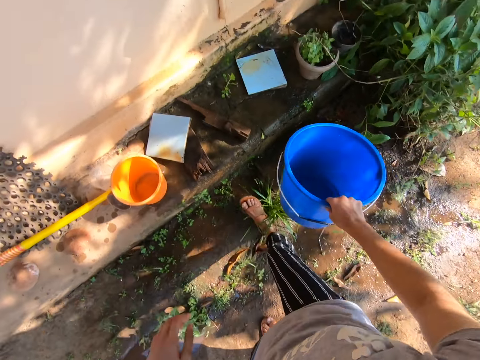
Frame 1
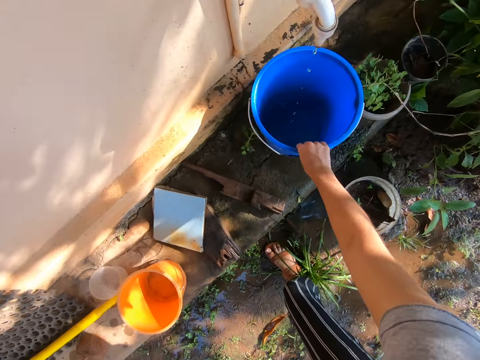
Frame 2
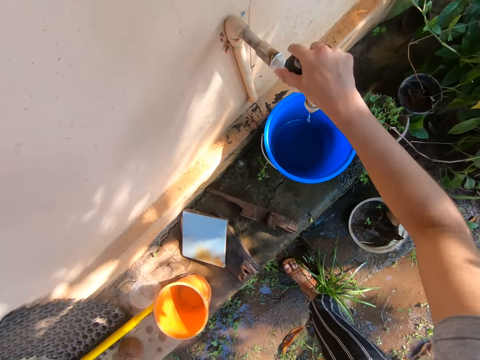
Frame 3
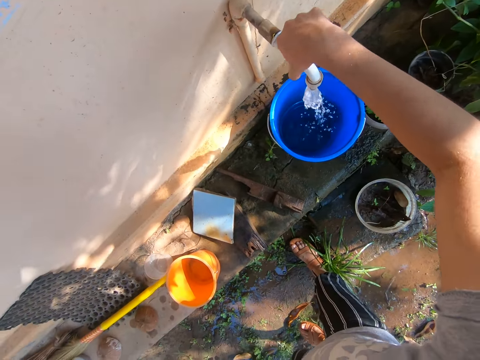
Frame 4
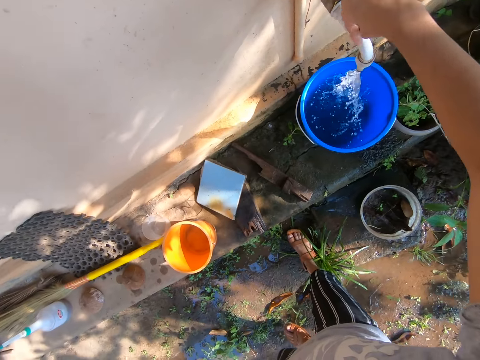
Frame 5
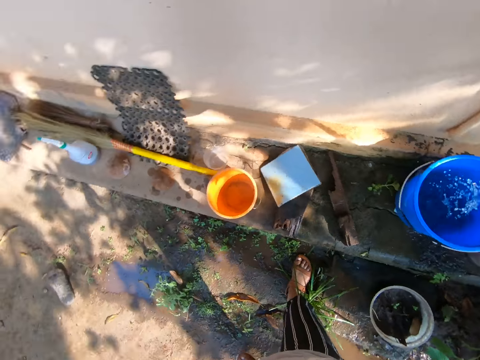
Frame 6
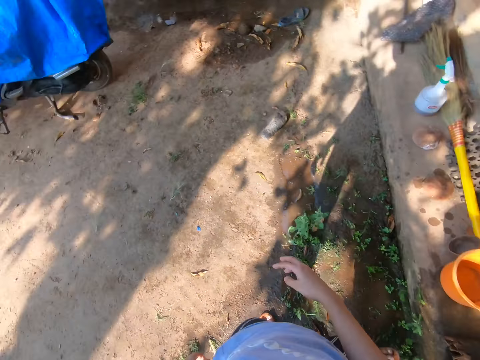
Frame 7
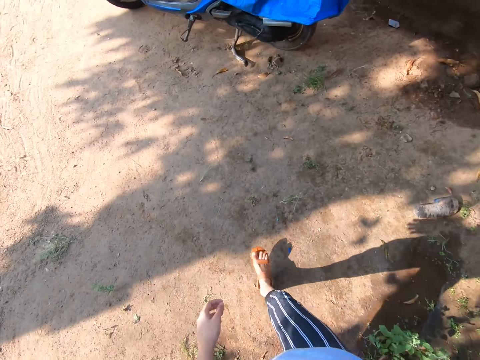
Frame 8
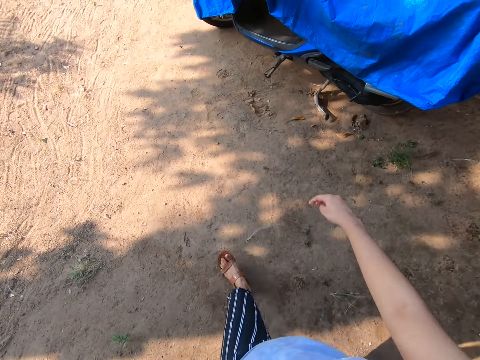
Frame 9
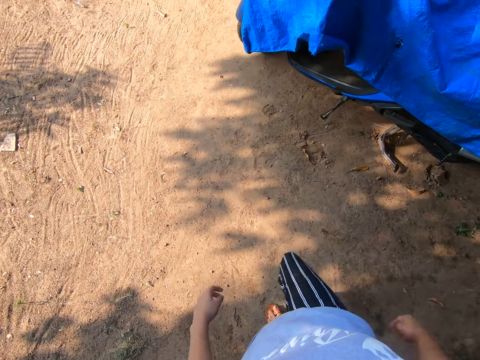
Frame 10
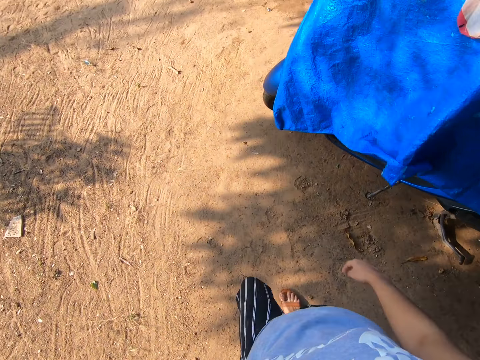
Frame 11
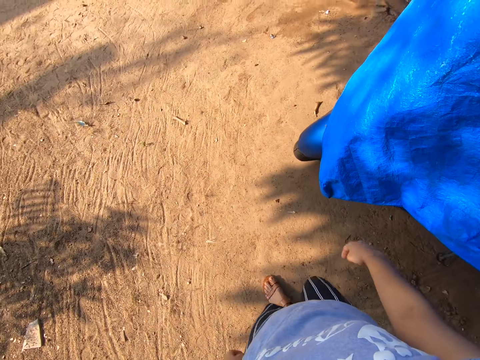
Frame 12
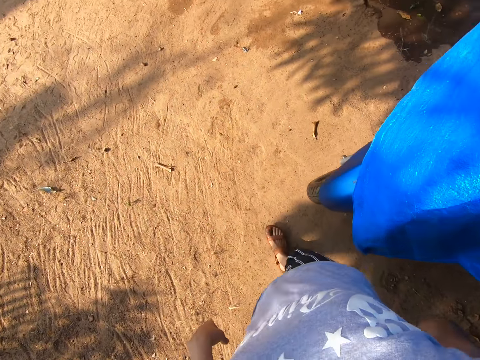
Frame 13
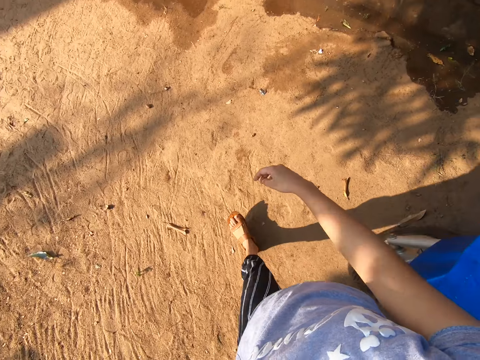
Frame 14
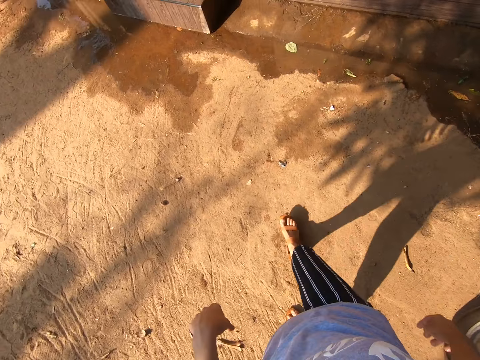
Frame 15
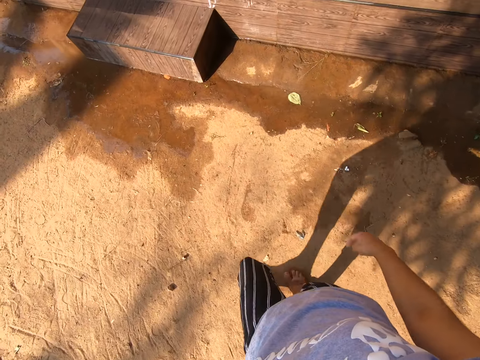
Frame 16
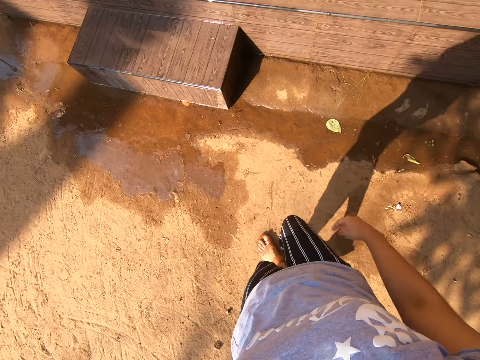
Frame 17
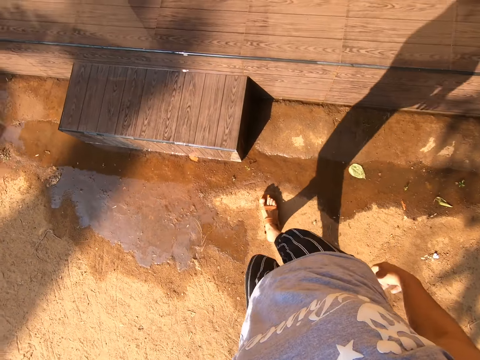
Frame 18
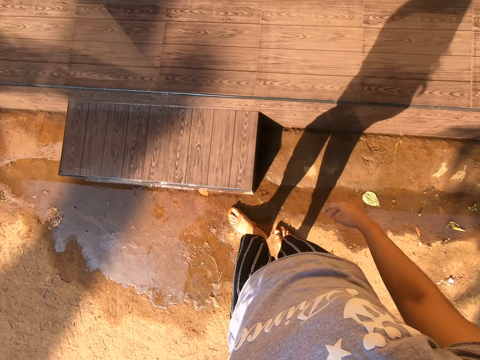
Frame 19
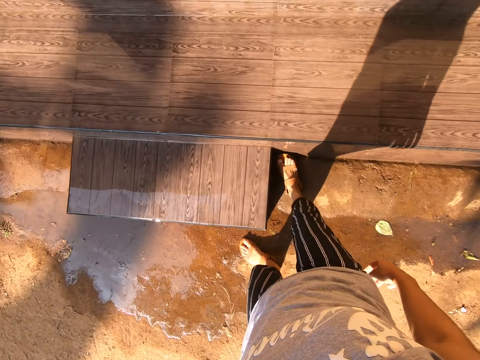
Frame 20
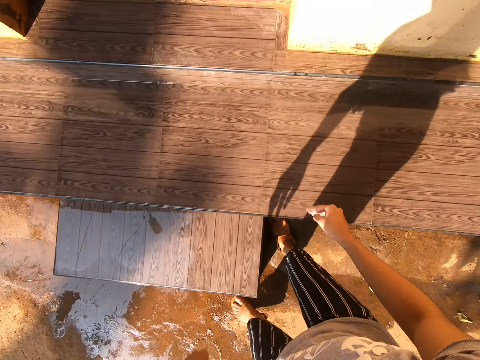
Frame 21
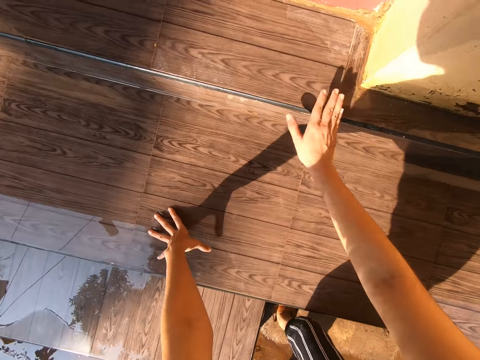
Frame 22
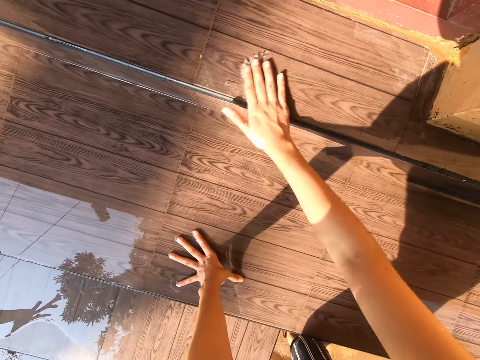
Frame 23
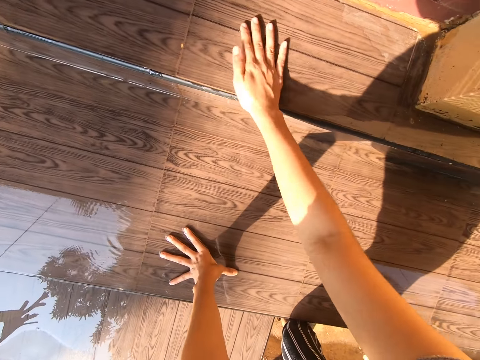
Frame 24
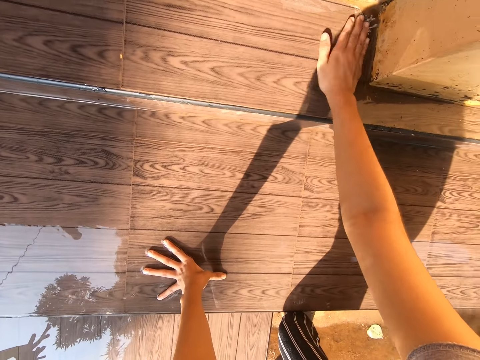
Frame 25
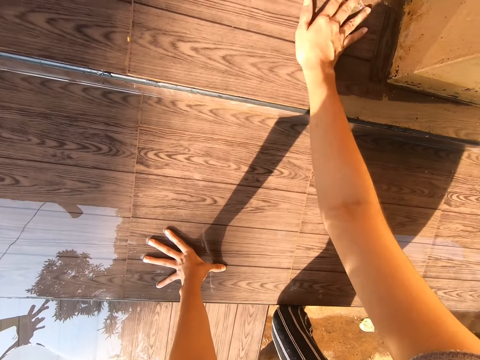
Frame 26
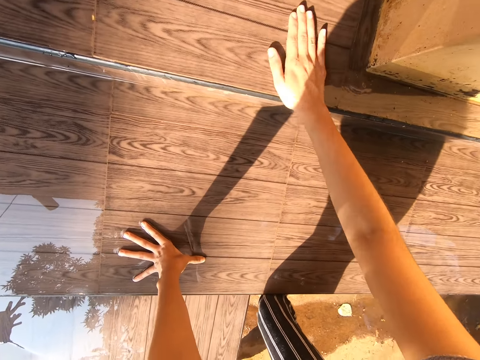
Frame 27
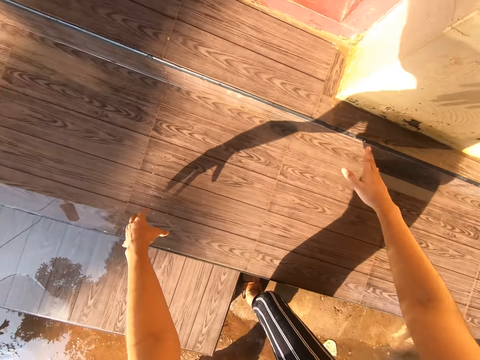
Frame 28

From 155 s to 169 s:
The camera wearer puts a bucket on the ground. She opens a tap. She runs water in the bucket. She walks around a verandah. She wipes the tiles on the ground with her hand.

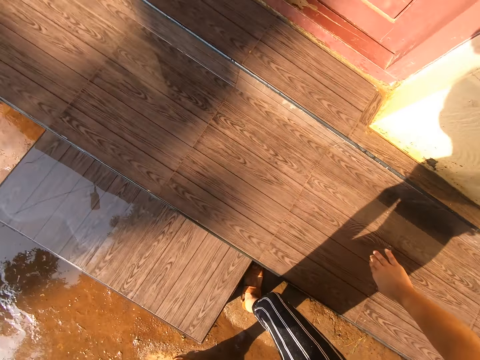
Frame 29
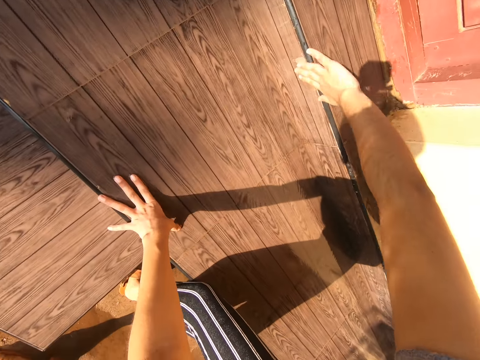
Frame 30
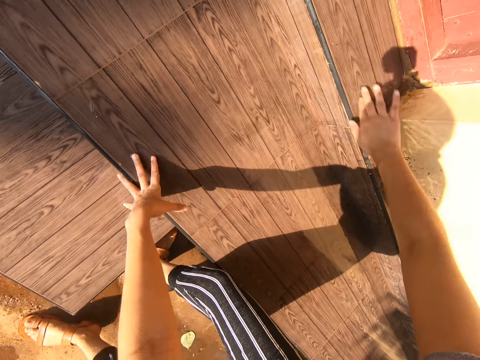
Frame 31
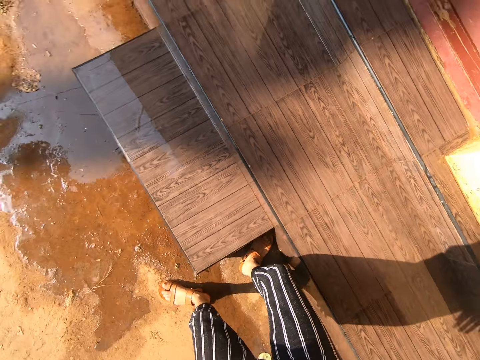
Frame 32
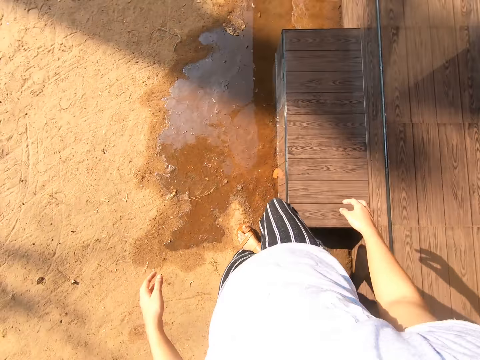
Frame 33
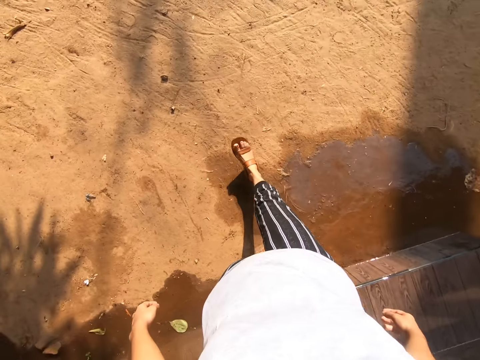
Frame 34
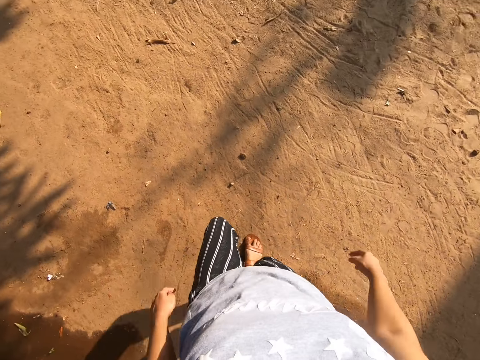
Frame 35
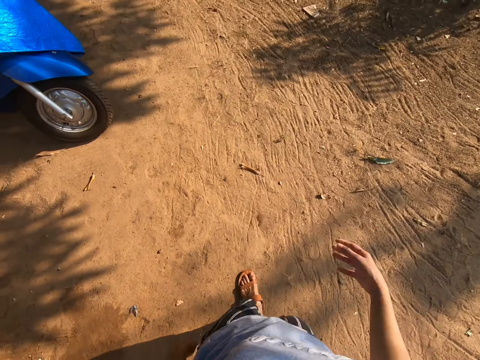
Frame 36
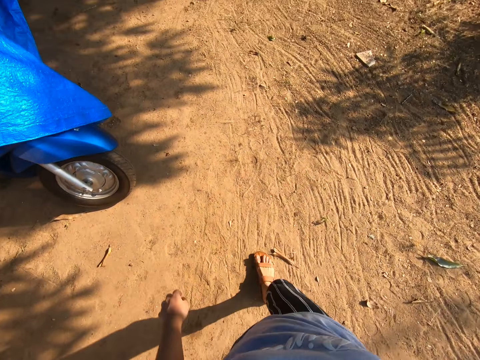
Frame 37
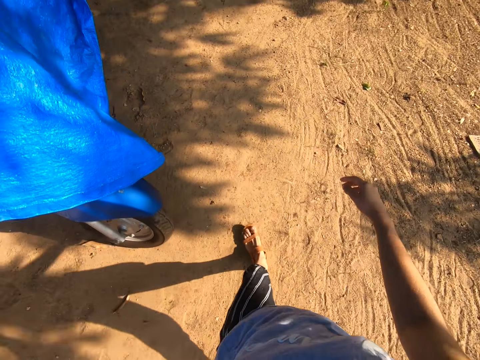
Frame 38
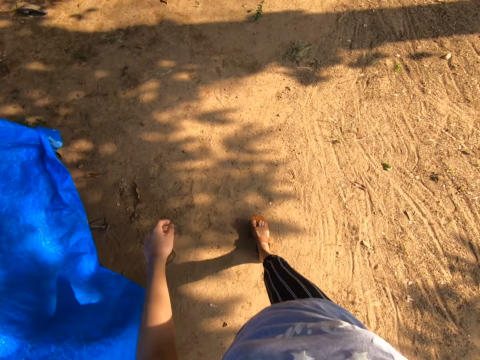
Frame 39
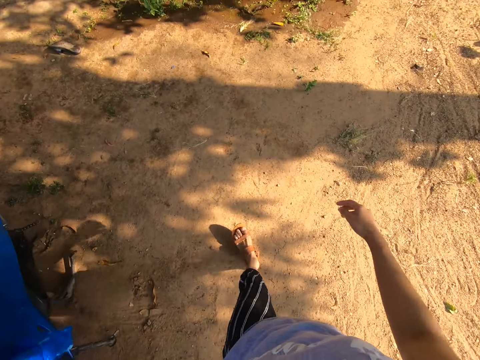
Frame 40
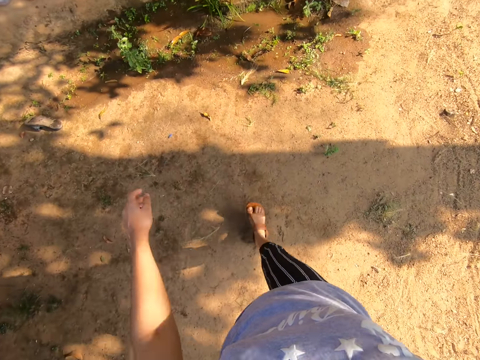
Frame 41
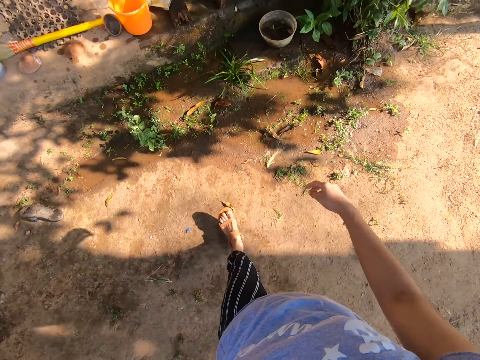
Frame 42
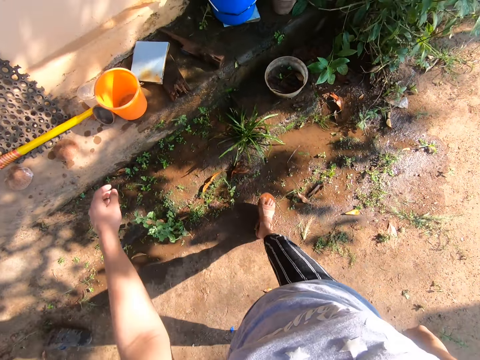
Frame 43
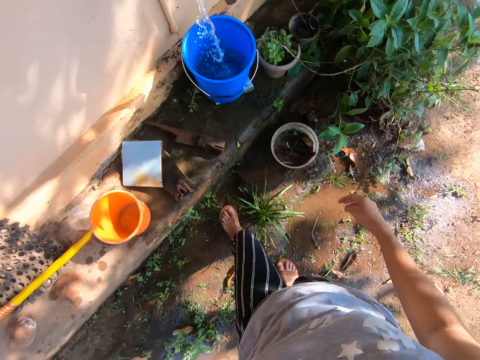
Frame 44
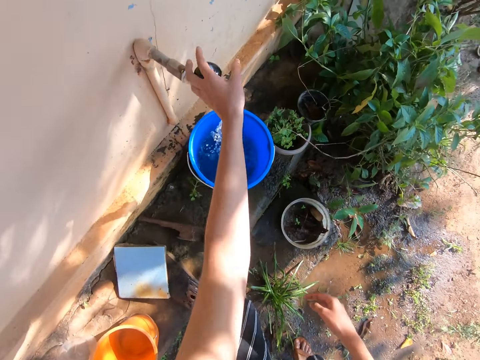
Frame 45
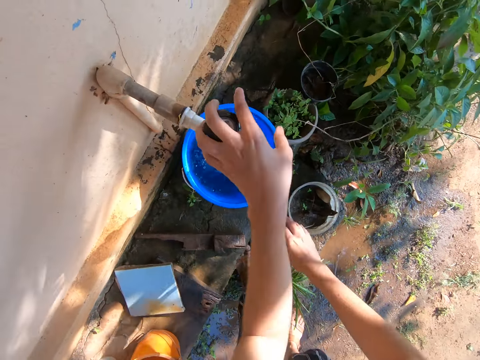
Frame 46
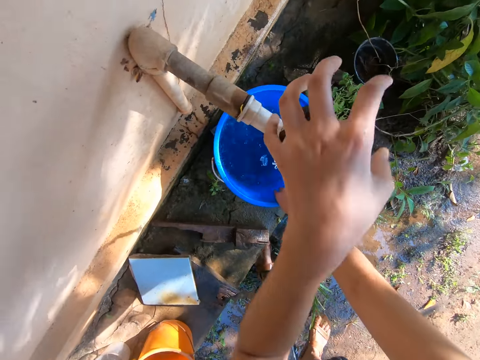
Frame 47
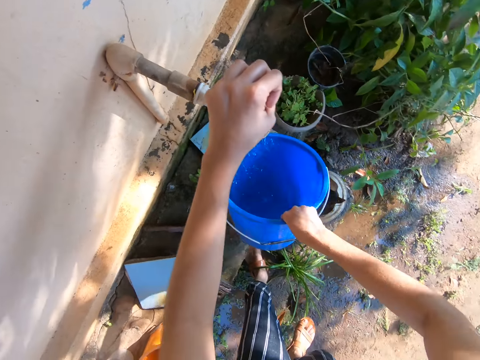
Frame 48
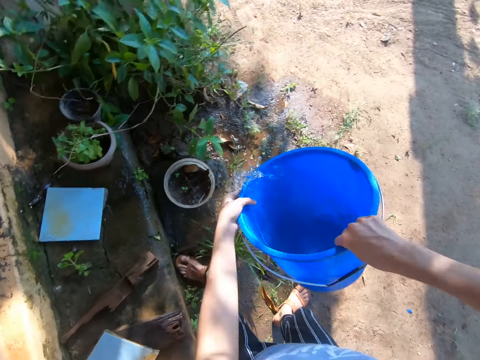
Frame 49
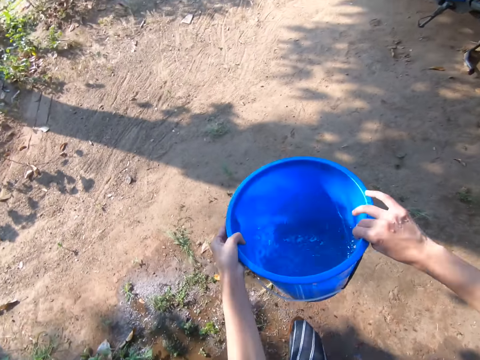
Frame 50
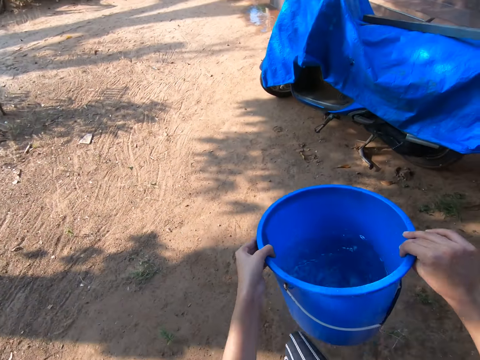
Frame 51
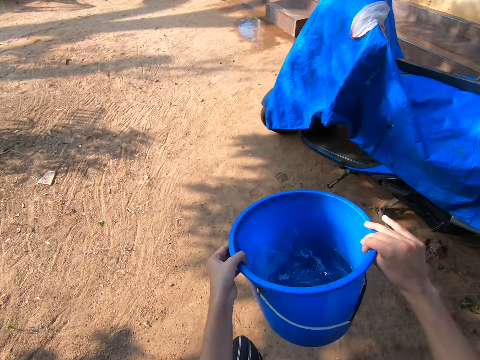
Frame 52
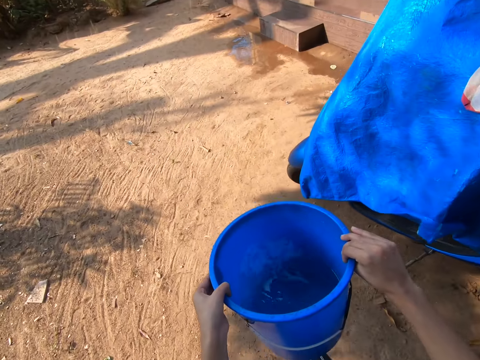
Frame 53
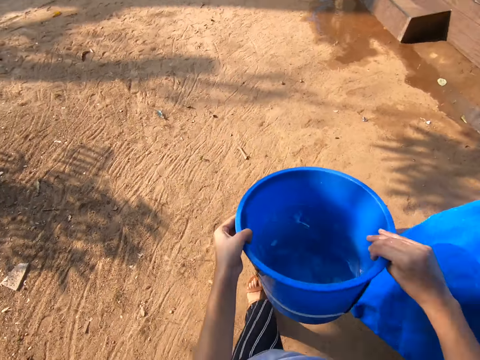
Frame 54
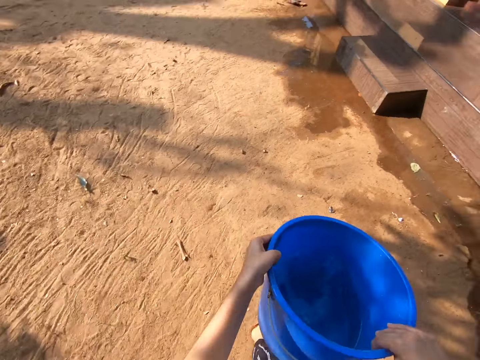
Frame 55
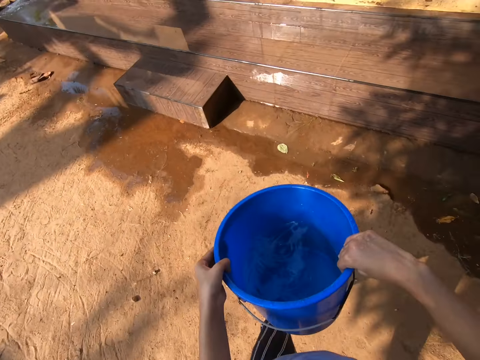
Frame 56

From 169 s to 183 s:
The camera wearer looks around a verandah. She wipes the floor with her hand. She walks around the verandah. She closes a tap. She picks up a bucket. She walks around the verandah. She carries the bucket with water.
